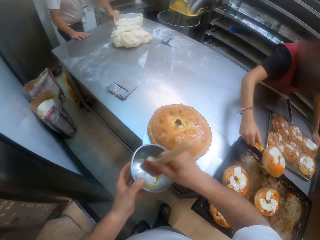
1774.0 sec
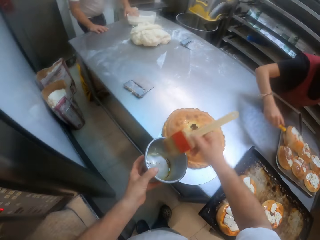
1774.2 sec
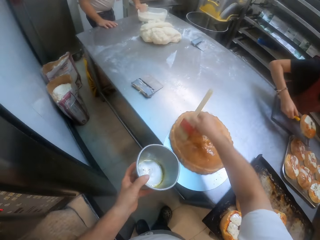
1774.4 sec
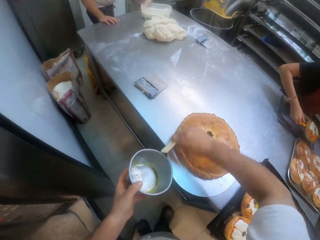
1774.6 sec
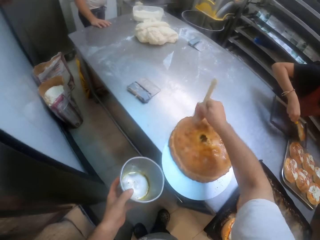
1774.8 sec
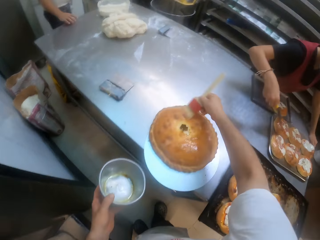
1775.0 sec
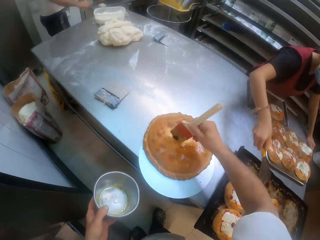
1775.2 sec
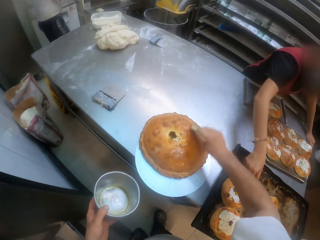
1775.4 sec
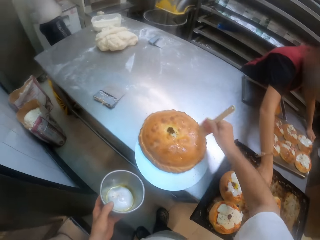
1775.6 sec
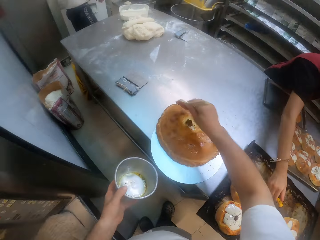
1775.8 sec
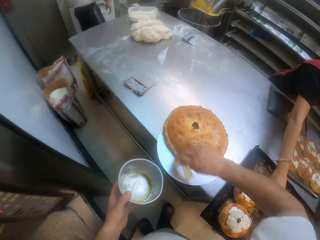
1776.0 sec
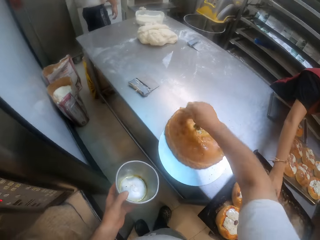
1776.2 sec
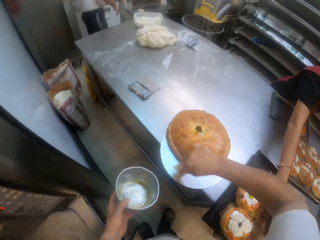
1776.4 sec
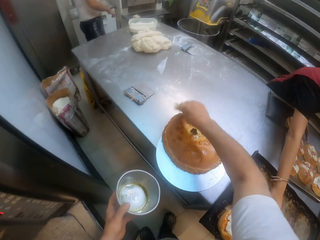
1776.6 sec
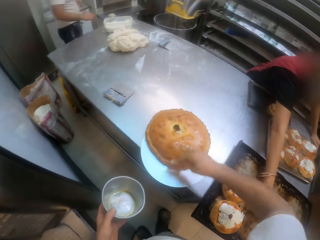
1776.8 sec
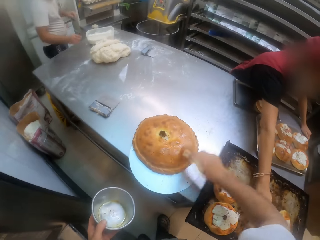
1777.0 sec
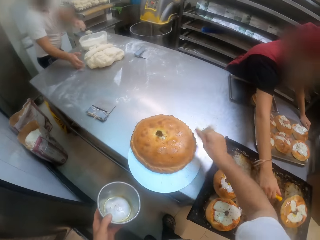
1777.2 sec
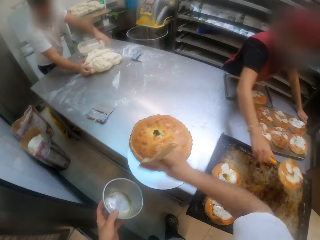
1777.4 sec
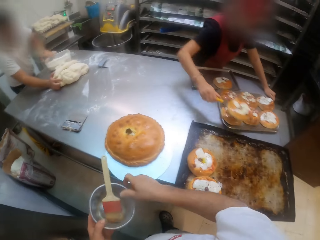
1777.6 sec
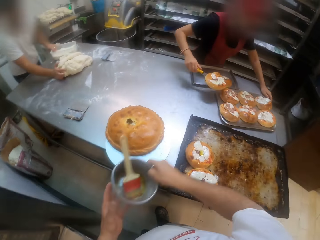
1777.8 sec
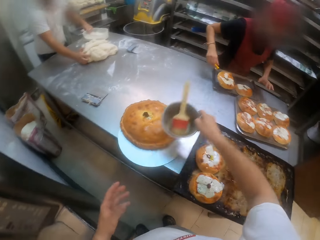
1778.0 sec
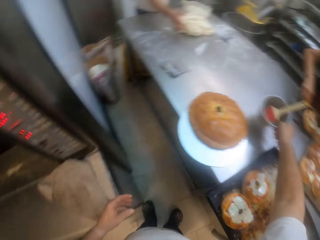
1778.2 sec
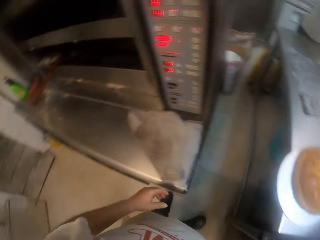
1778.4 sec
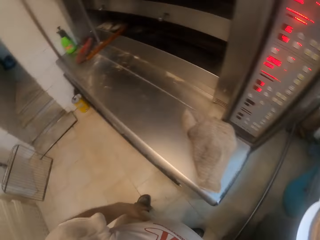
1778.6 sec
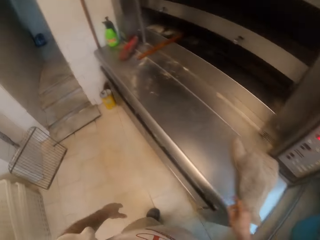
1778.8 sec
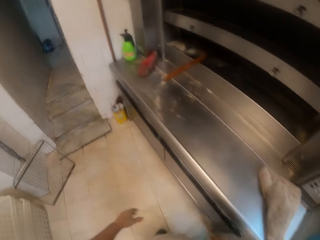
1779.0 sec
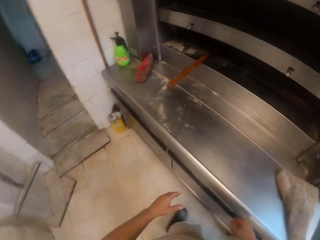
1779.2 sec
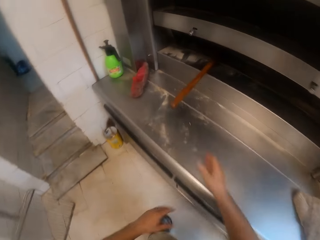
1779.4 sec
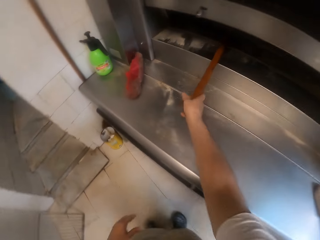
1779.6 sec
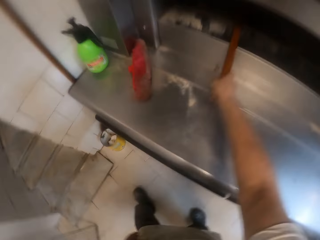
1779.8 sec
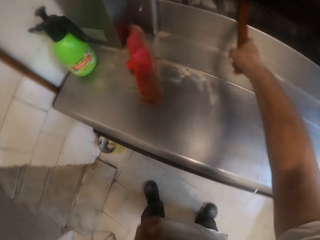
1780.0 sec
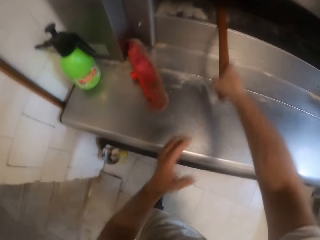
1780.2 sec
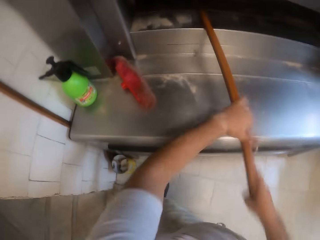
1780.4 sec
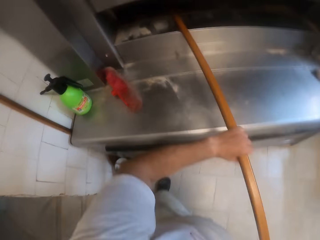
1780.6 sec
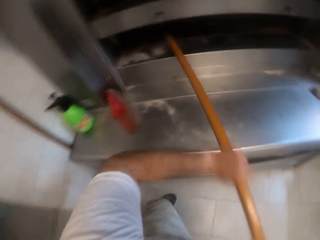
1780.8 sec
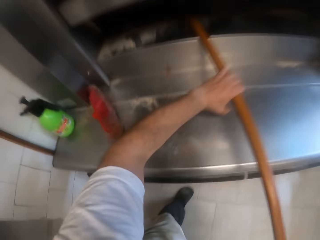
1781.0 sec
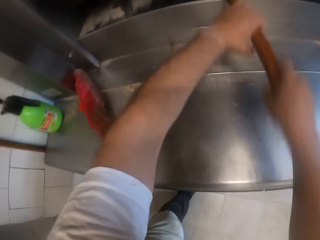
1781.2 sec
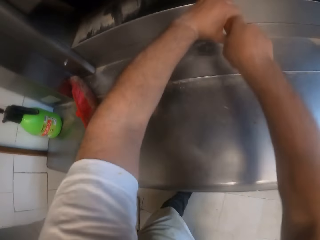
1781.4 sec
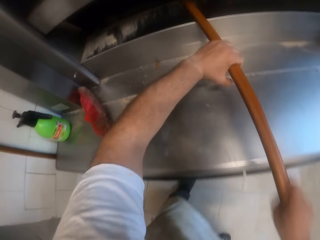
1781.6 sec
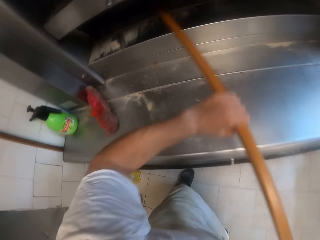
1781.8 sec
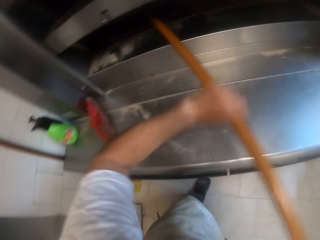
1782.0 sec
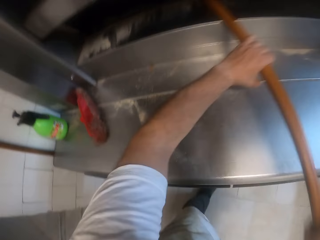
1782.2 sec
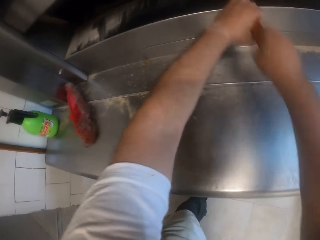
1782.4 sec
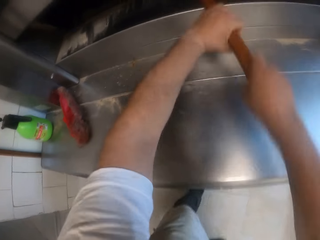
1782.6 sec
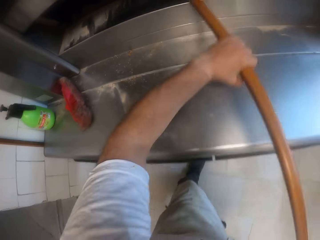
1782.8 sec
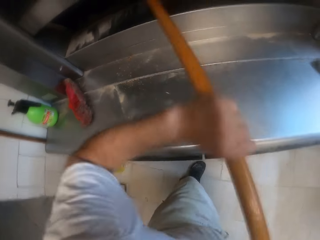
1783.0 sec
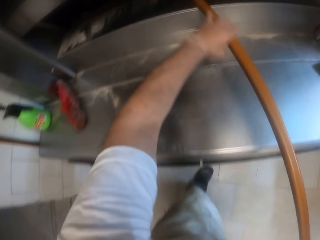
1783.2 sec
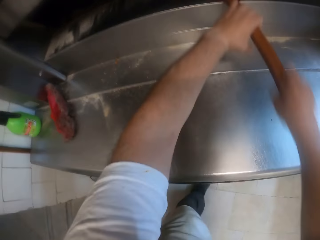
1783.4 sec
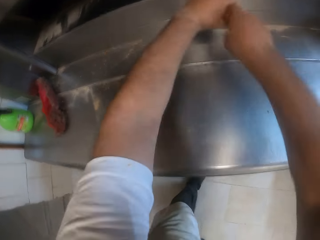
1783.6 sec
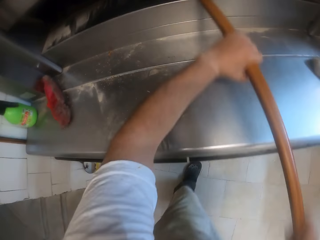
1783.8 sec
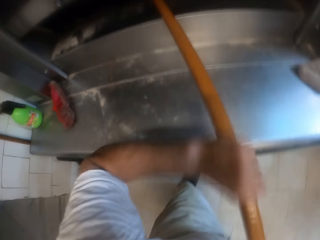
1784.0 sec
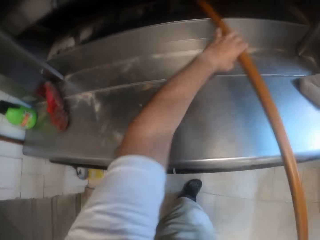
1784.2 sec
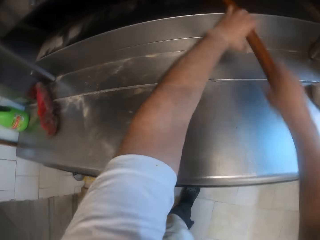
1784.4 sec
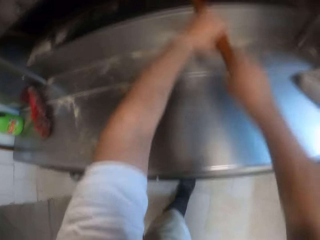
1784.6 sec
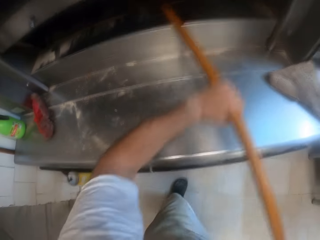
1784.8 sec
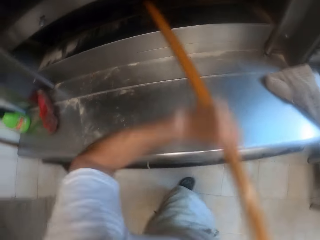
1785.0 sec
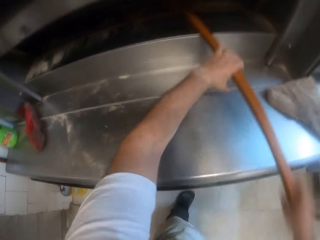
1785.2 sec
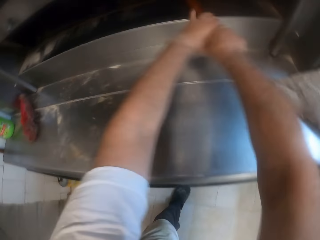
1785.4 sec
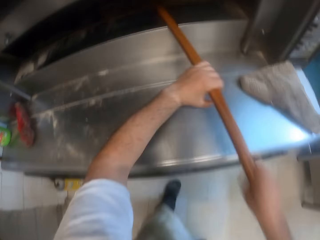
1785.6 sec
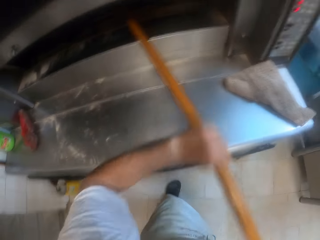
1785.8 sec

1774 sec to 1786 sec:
The camera wearer dips the brush into the bowl with his right hand. He glazes the pies with the brush in his right hand. The man throws flour from the bowl into the dough mixer with his left hand. The camera wearer places the brush into the bowl with his right hand. He passes the bowl from his left hand to his right hand. He places the bowl on the table with his right hand. He moves. He holds the broom with his right hand. He cleans inside the oven with the broom with both hands. He turns cakes in the oven.

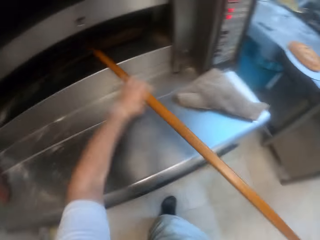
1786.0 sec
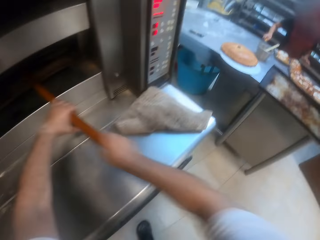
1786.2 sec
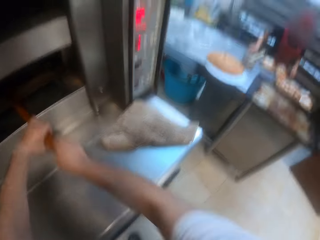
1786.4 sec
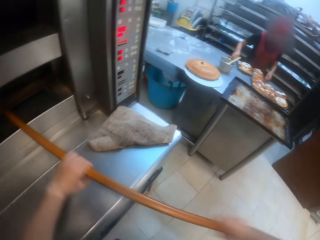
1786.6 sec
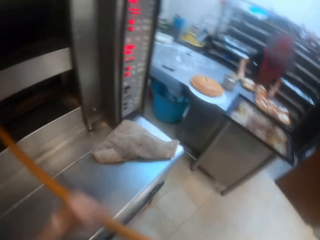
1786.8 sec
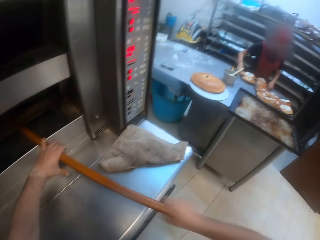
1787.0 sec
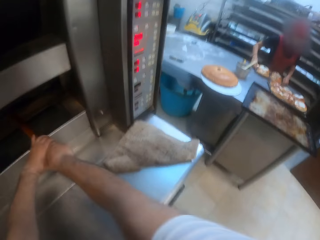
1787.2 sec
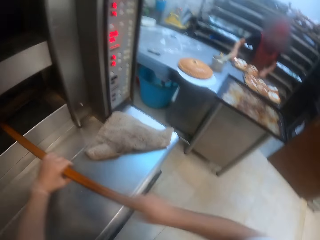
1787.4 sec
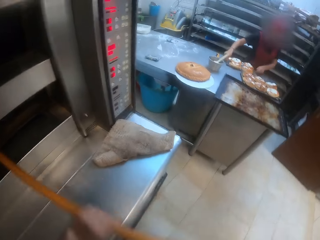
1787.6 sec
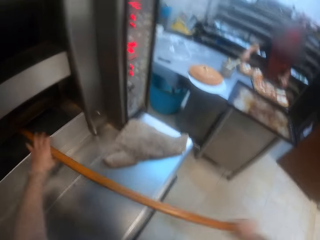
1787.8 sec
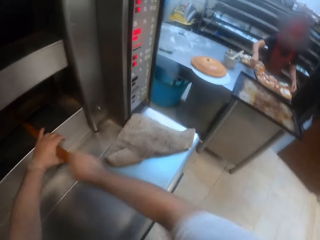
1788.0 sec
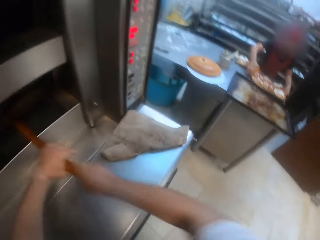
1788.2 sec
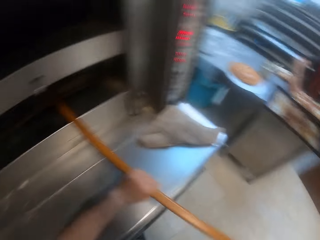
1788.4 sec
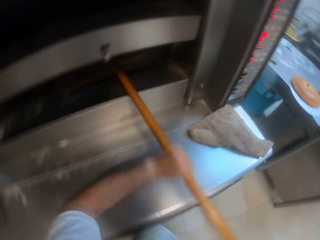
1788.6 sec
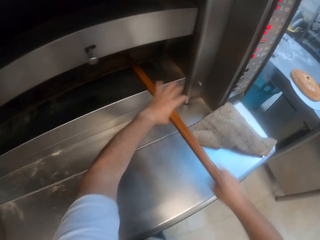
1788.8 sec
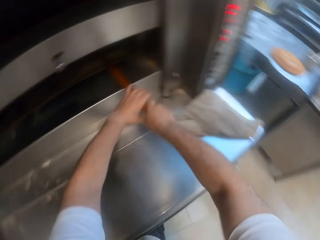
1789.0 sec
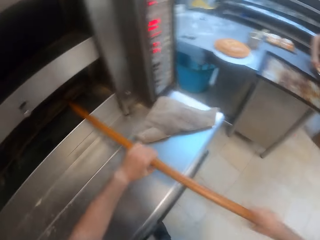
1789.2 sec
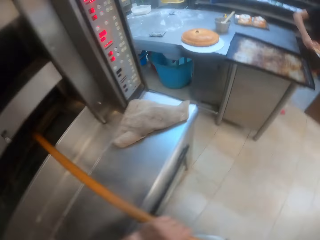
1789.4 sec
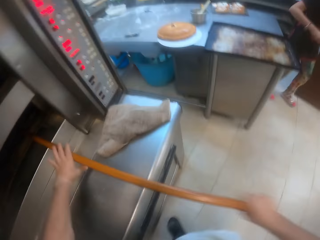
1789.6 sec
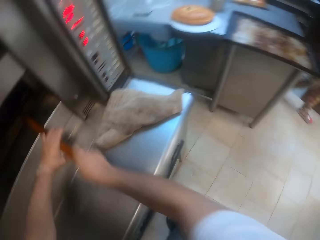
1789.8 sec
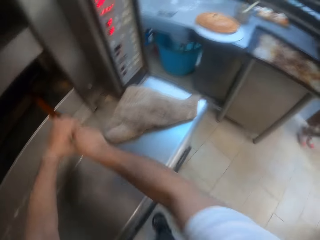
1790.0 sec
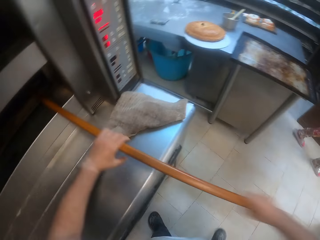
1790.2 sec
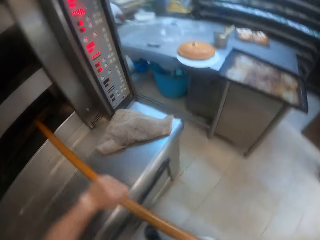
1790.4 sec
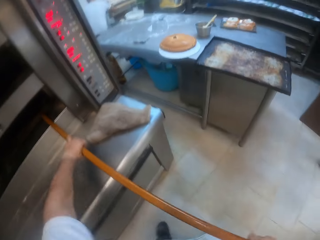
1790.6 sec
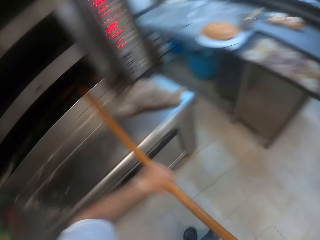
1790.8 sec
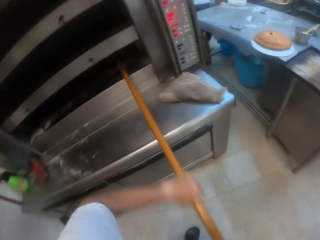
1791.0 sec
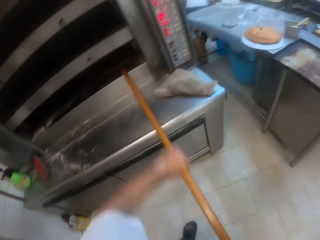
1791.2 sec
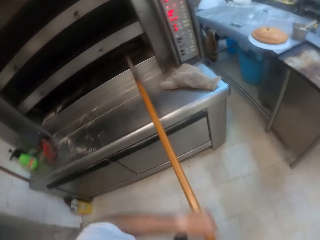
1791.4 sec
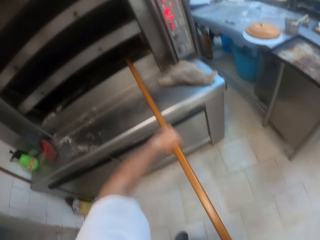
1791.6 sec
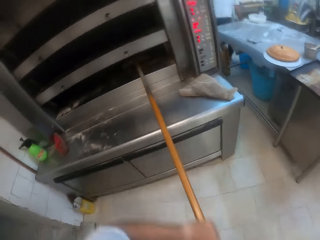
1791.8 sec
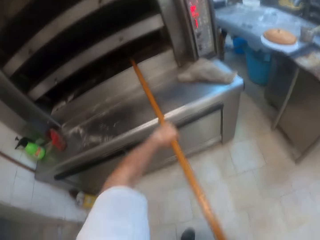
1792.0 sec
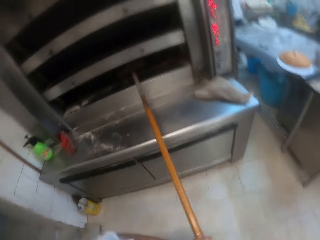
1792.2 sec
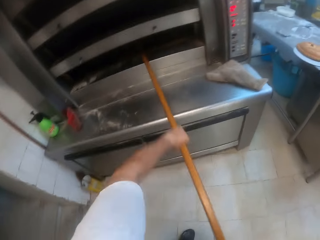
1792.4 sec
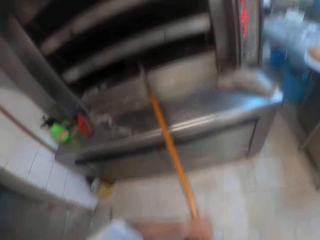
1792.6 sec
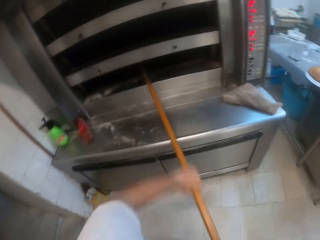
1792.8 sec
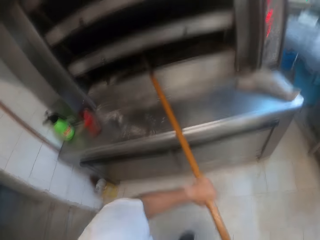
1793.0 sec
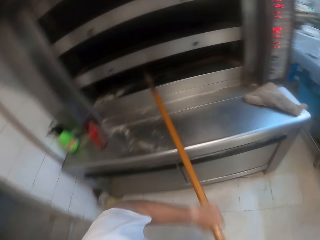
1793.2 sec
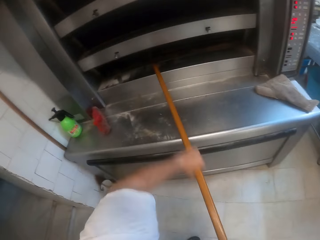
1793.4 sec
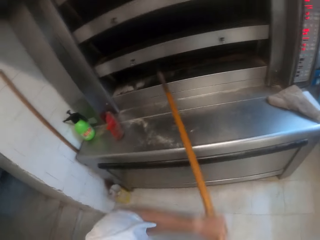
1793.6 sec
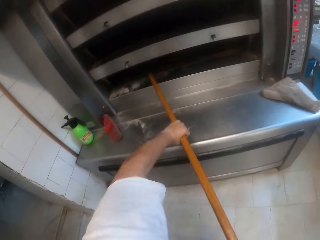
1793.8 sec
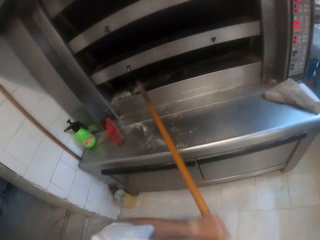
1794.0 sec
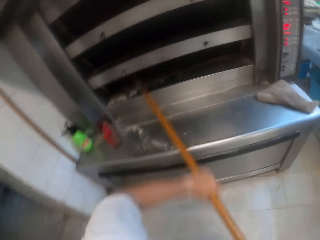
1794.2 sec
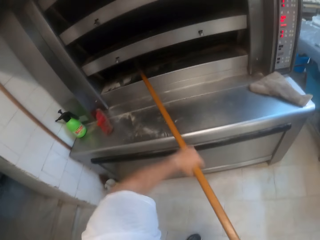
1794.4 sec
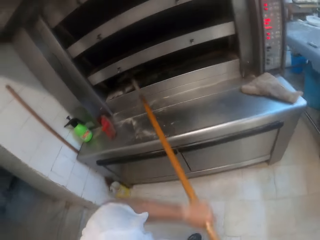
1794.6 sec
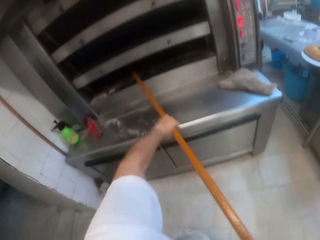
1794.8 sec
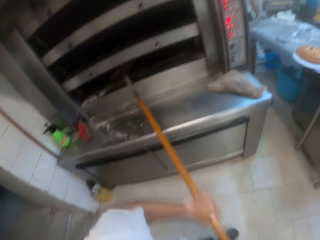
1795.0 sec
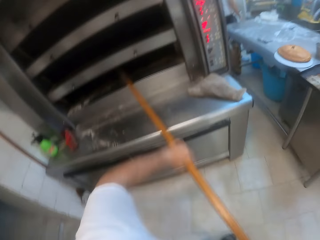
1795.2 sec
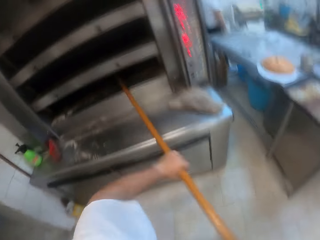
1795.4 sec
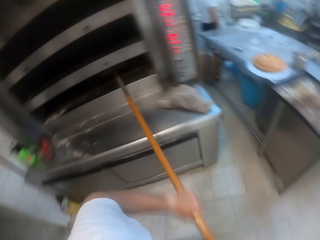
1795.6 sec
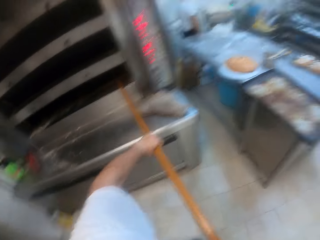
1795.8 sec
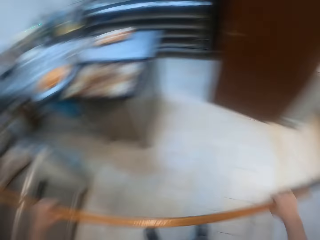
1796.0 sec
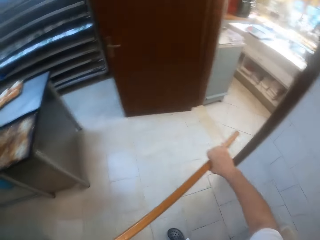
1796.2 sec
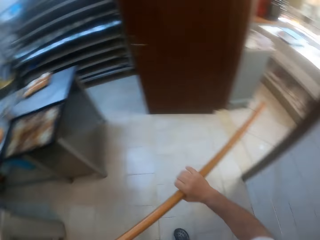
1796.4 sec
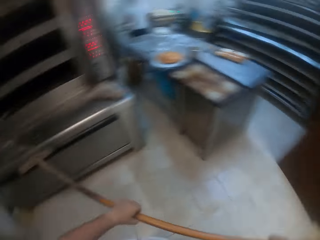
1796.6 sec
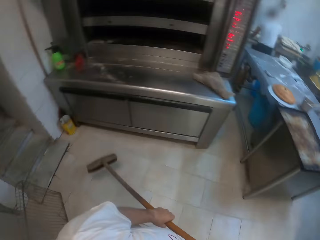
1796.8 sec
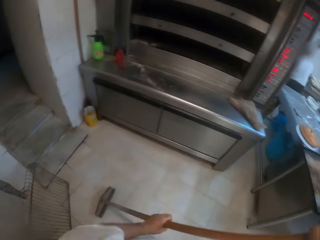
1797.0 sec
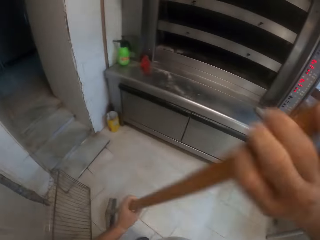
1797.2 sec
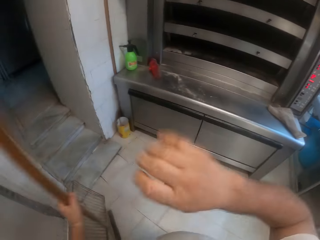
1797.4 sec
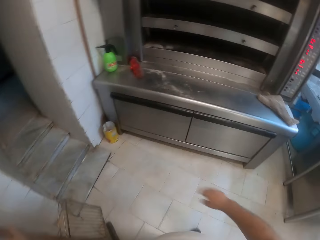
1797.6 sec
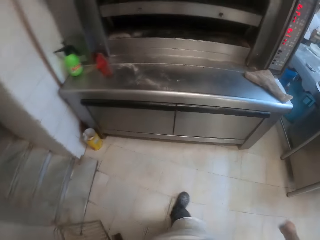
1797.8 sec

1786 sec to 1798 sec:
The woman lifts the tray from the table with both hands. The woman walks out of the kitchen. The camera wearer removes the broom from the oven with both hands. He places the broom against the wall with his left hand.
